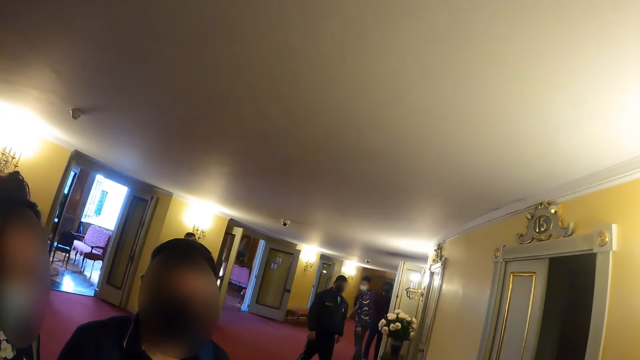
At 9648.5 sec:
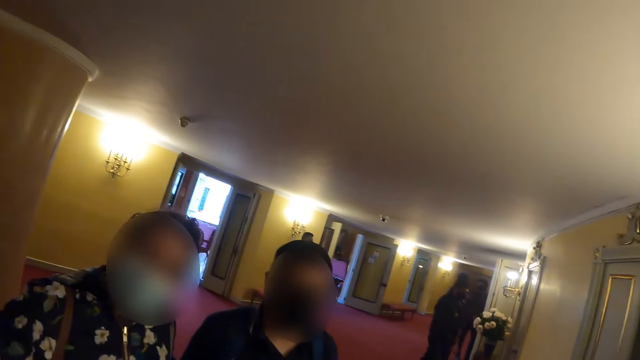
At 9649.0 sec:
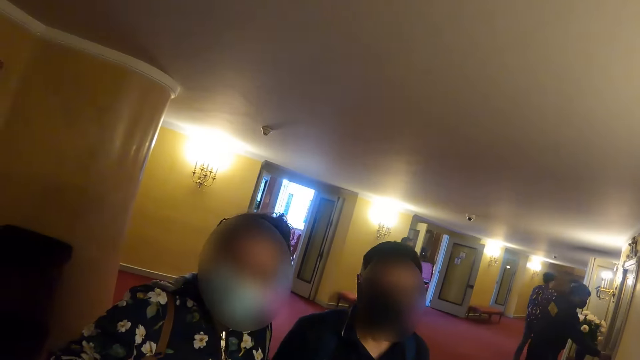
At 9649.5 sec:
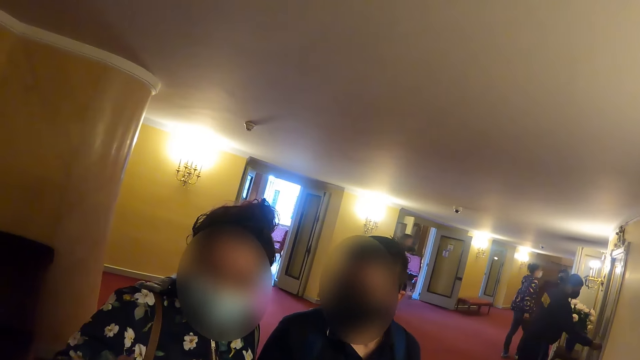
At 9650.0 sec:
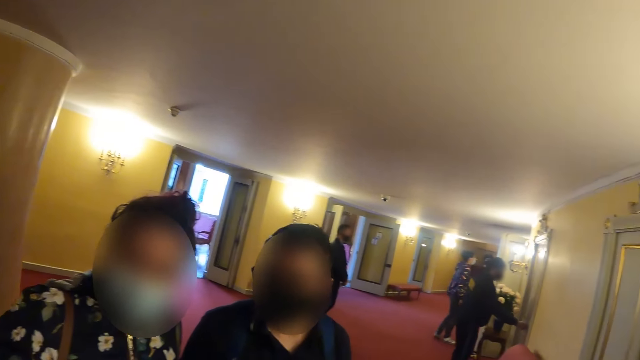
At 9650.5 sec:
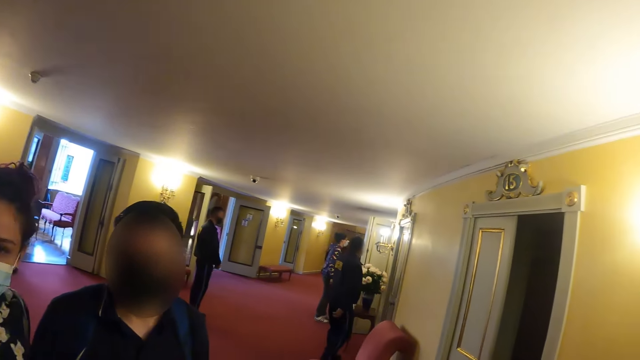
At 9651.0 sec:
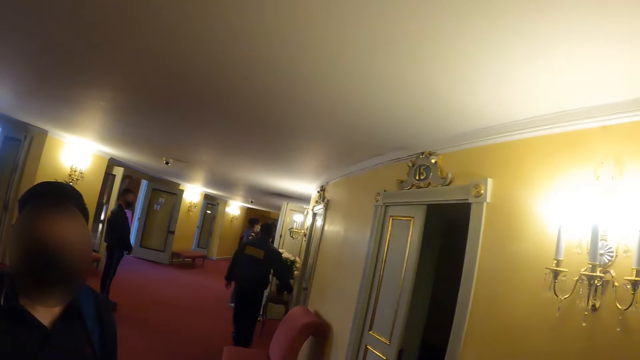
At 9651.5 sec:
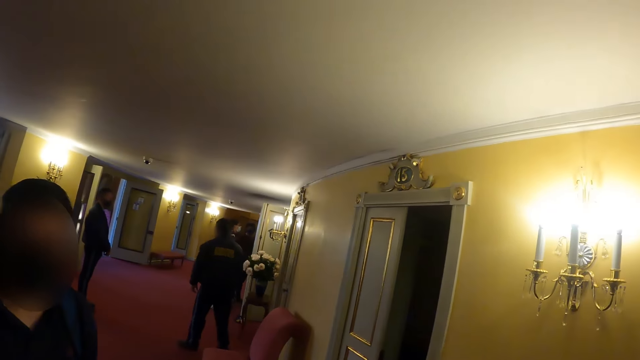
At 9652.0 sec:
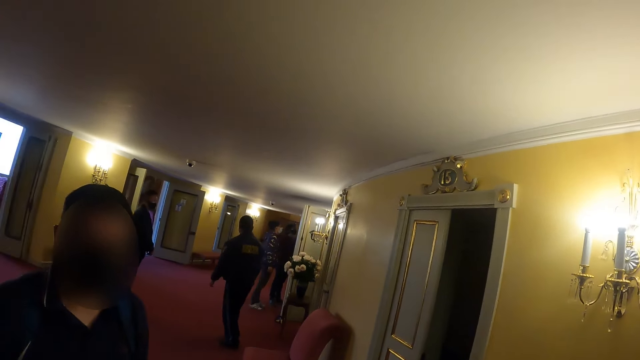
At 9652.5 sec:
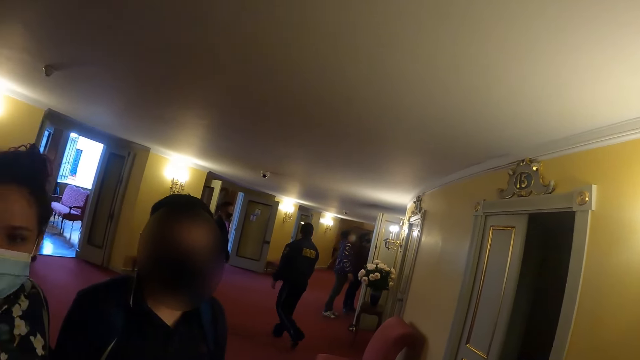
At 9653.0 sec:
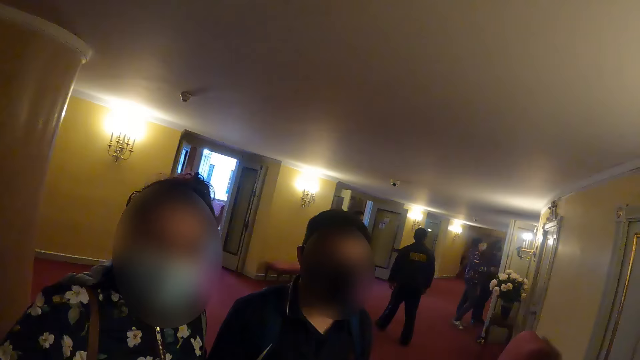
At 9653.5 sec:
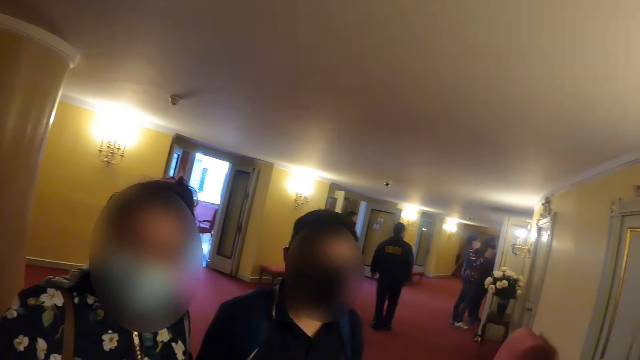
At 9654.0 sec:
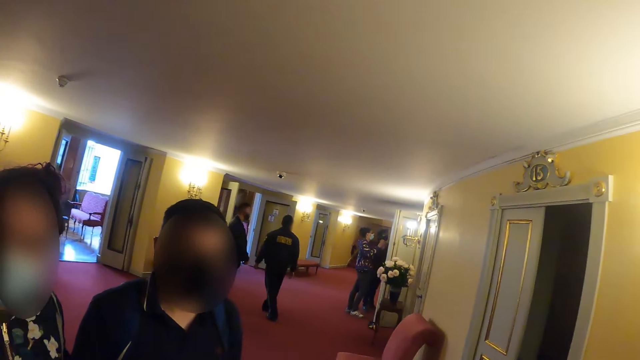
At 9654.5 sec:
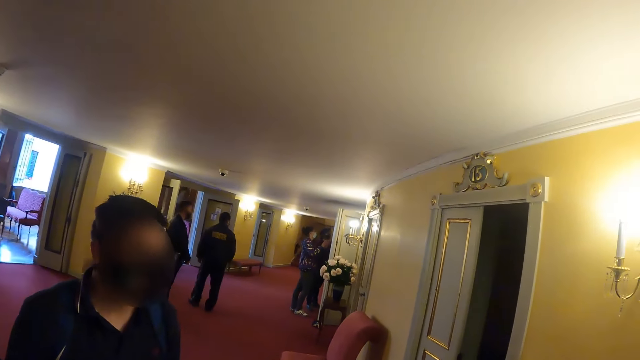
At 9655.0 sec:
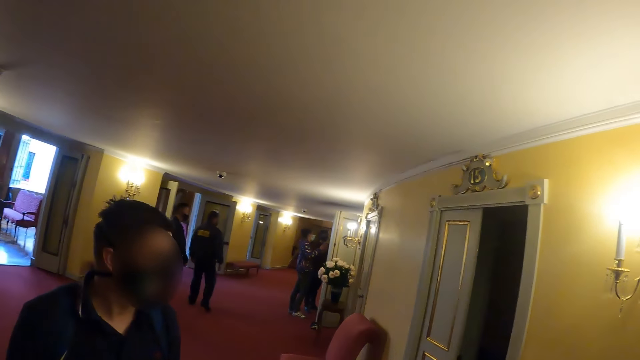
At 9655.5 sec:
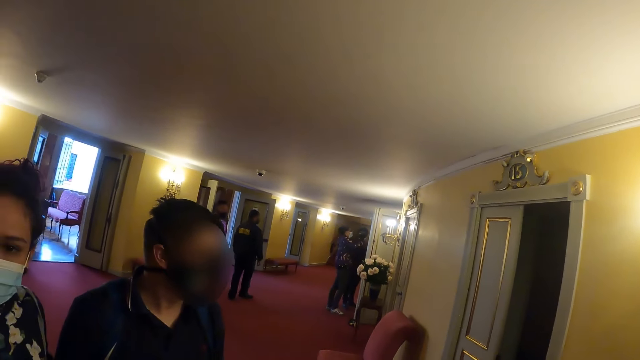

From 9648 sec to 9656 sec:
The camera wearer interacts. They look around the room.

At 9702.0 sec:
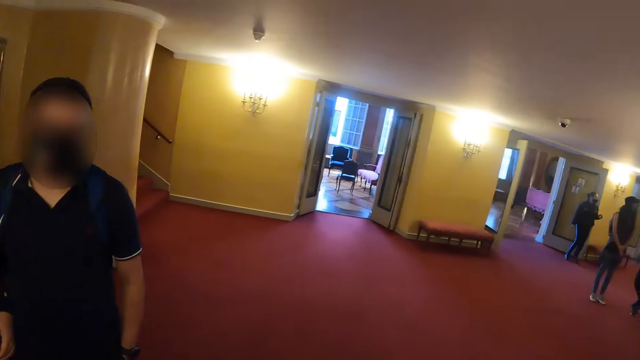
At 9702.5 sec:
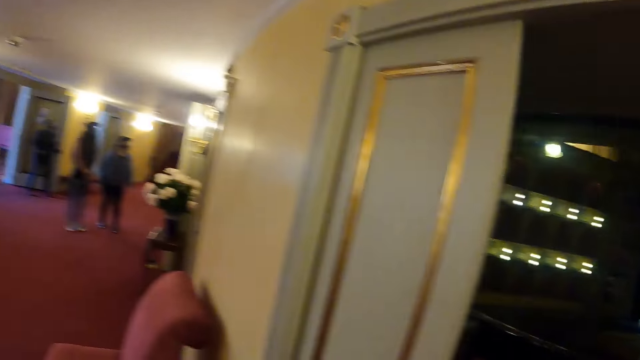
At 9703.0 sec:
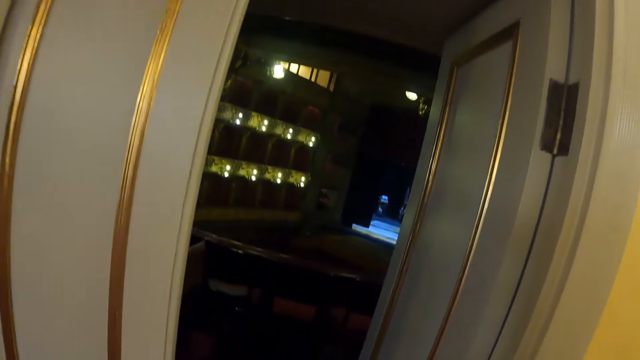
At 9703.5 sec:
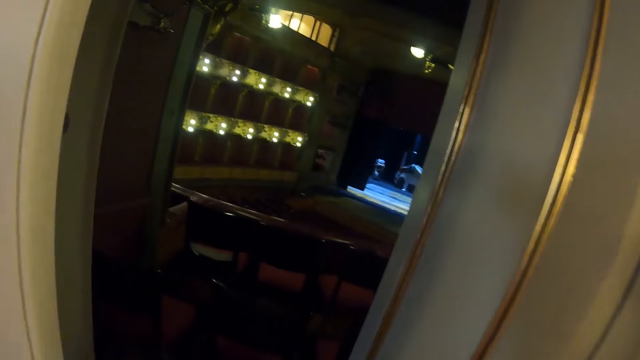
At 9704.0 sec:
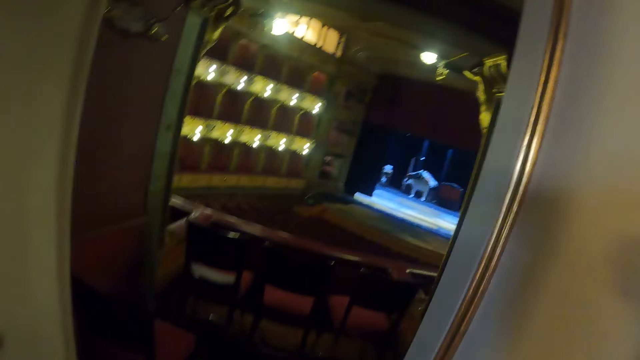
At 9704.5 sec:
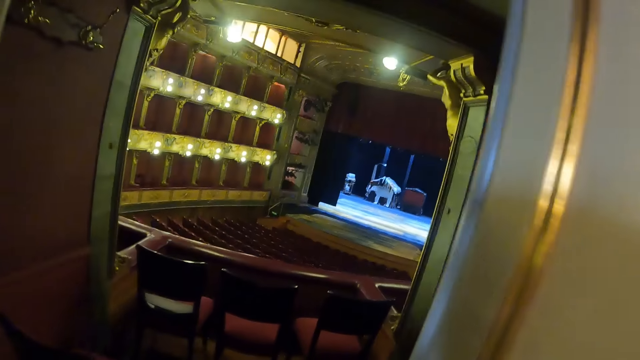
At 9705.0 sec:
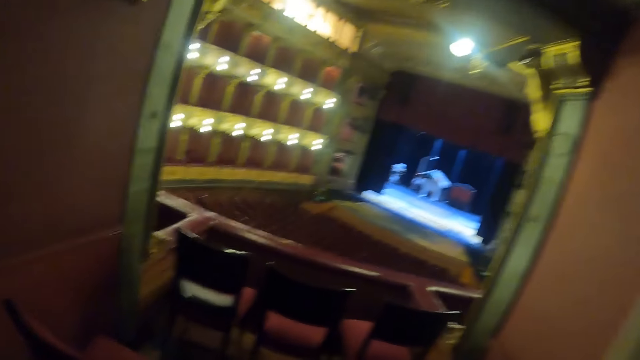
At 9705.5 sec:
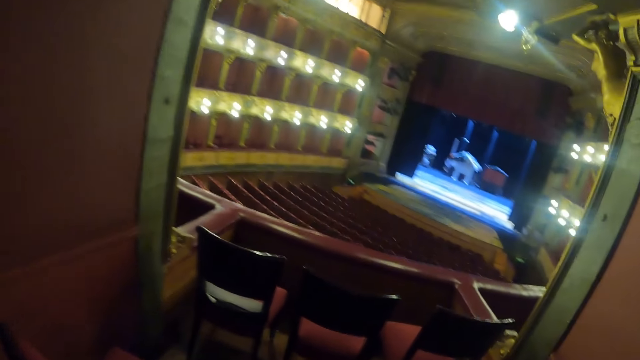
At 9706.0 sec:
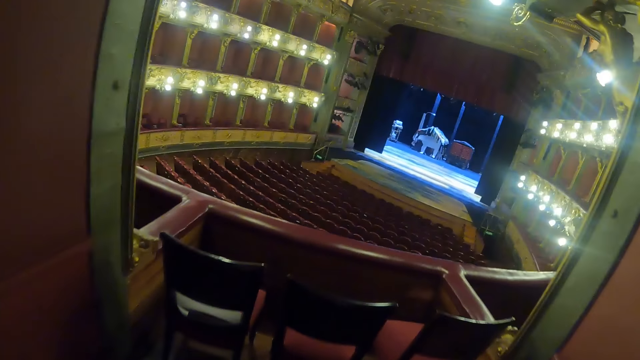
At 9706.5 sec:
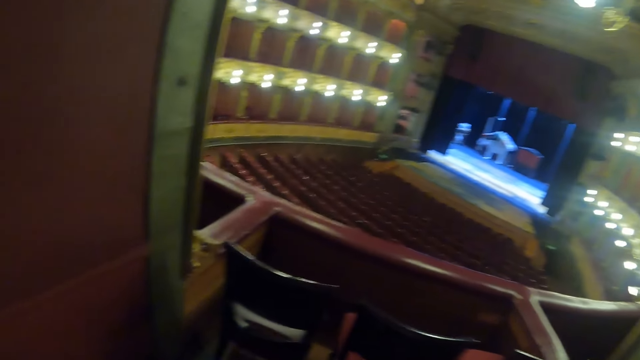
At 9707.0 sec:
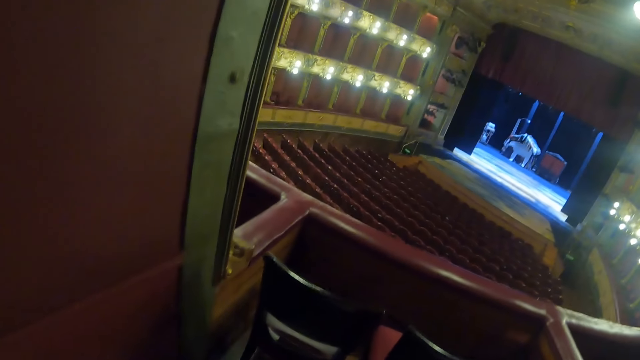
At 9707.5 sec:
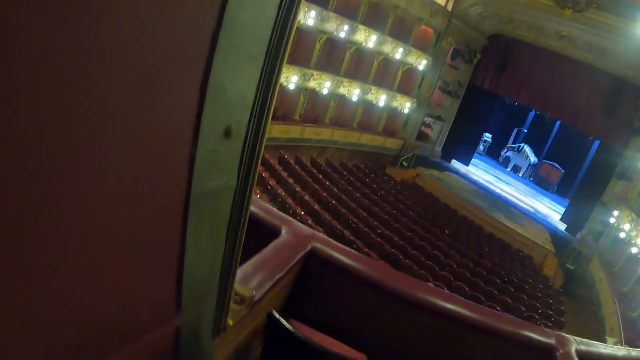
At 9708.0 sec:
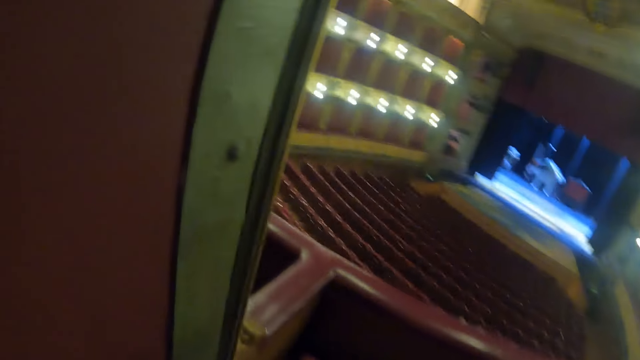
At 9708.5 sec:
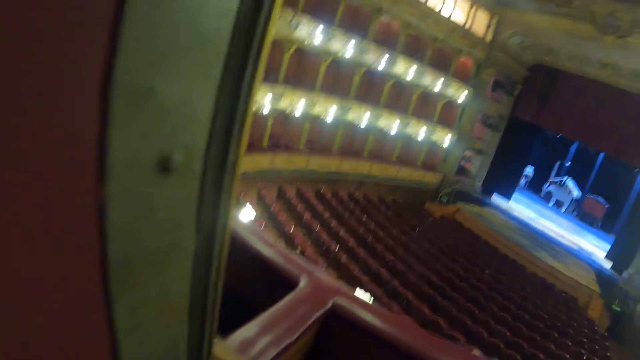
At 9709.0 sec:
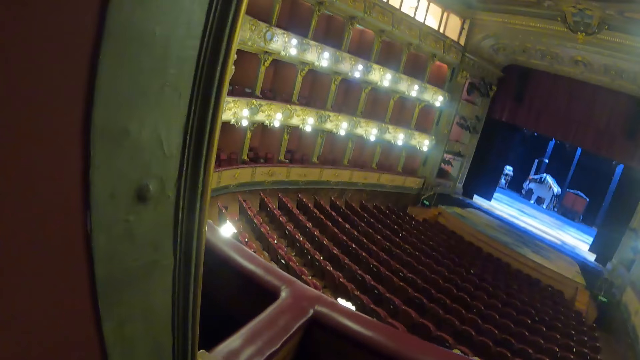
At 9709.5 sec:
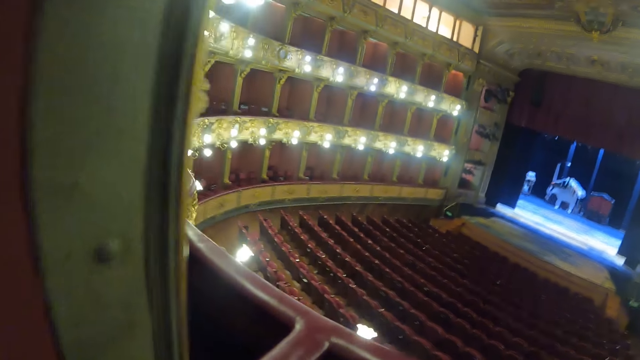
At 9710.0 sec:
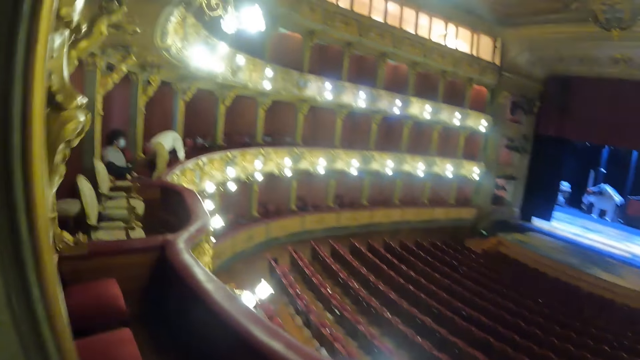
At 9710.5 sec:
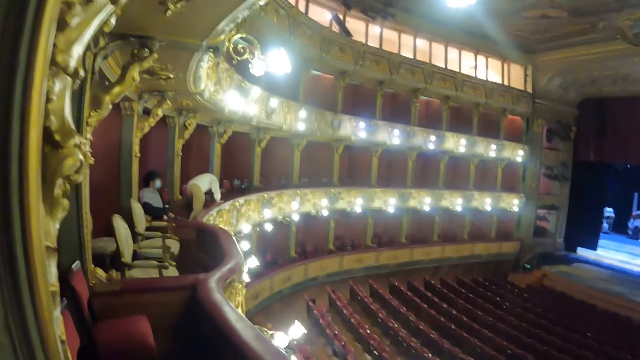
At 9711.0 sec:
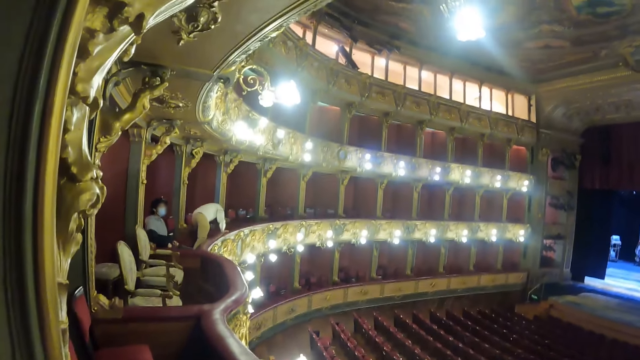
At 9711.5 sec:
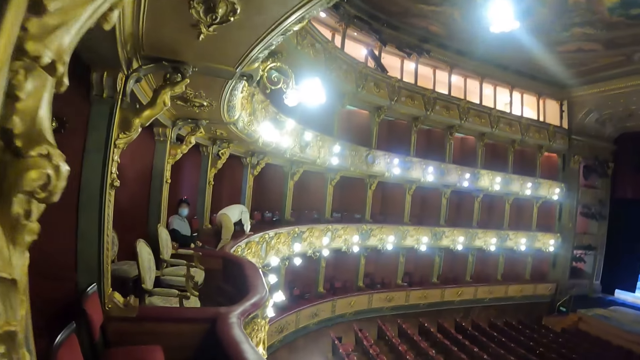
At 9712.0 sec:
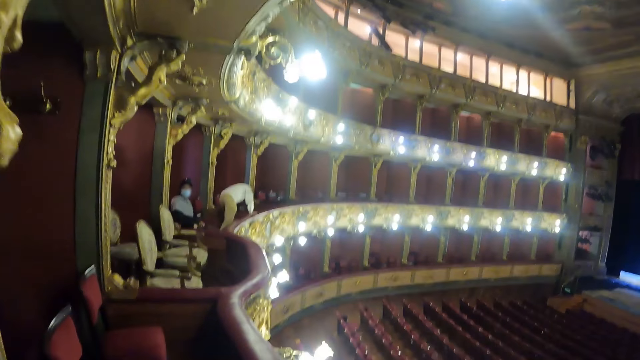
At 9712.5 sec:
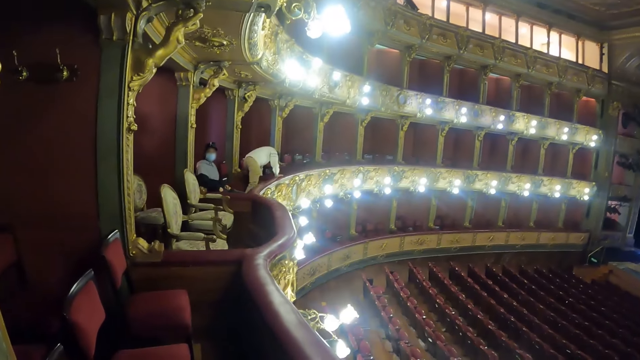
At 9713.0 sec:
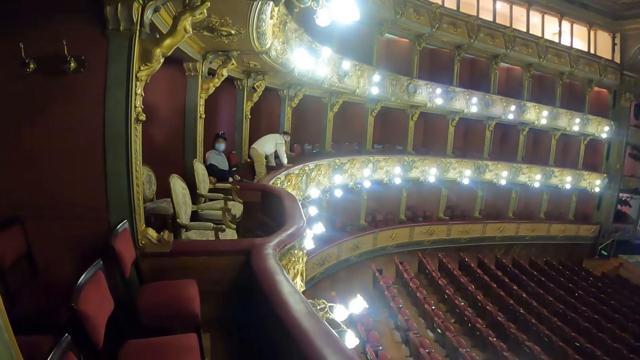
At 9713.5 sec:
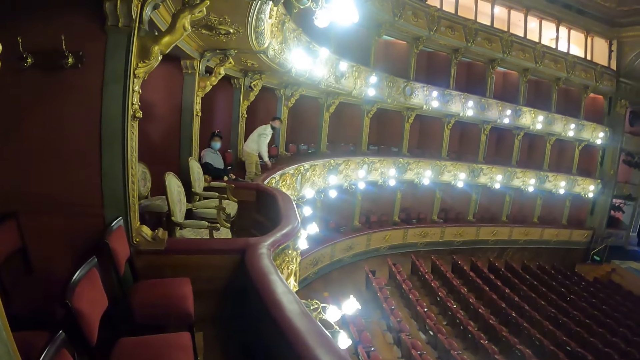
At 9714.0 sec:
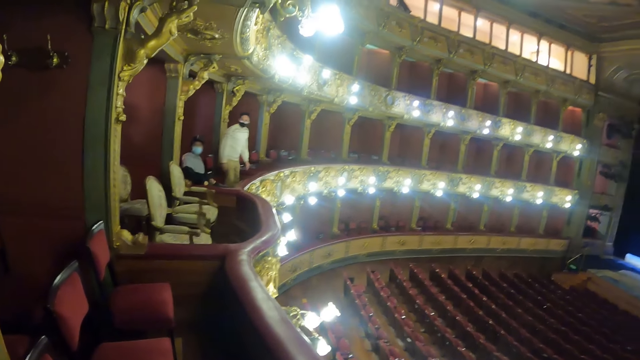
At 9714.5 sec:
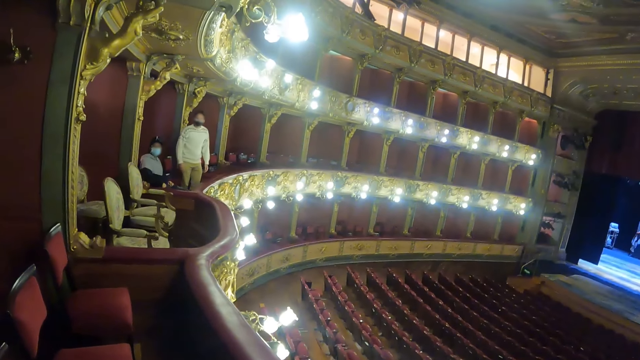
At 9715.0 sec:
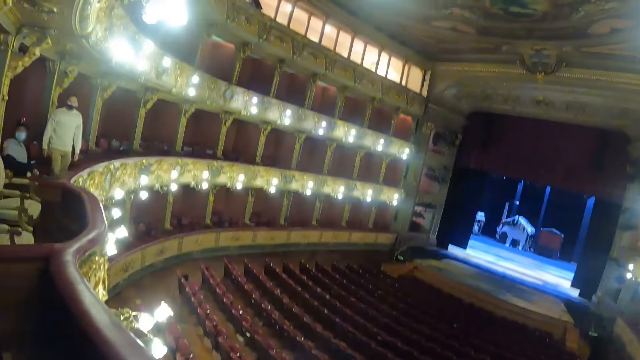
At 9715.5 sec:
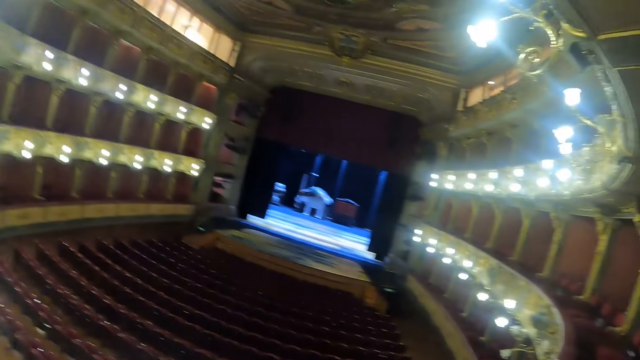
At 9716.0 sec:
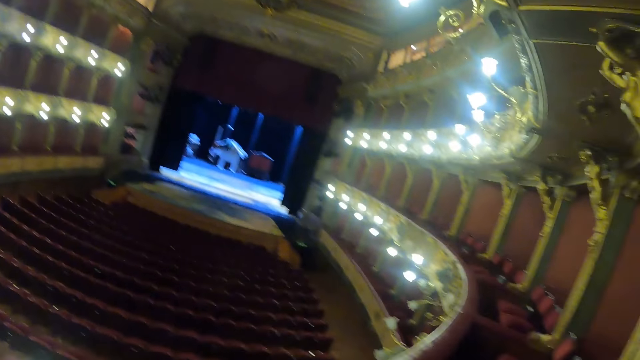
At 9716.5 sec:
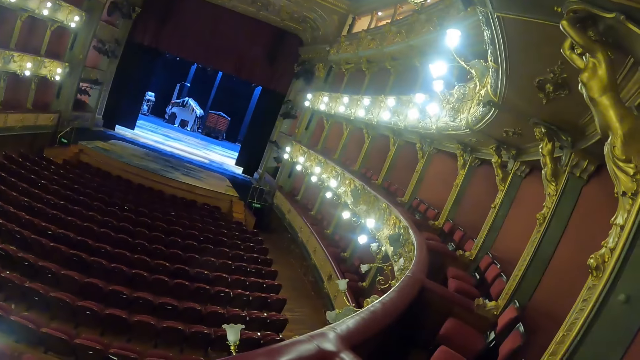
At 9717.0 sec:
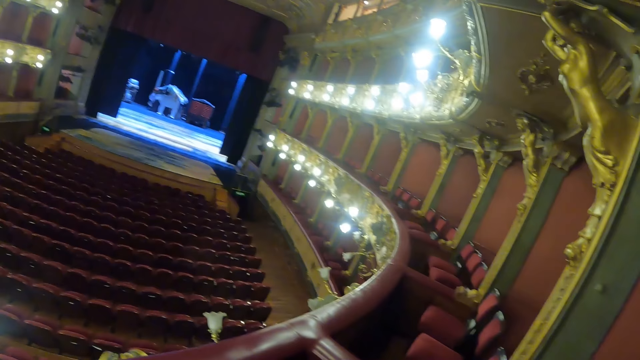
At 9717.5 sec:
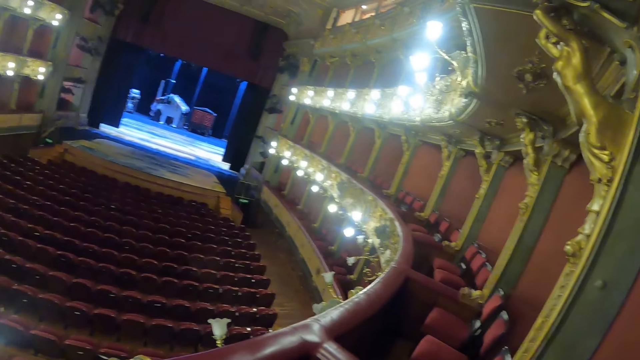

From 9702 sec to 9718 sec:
The camera wearer walks on the corridor. They look at the theater.
